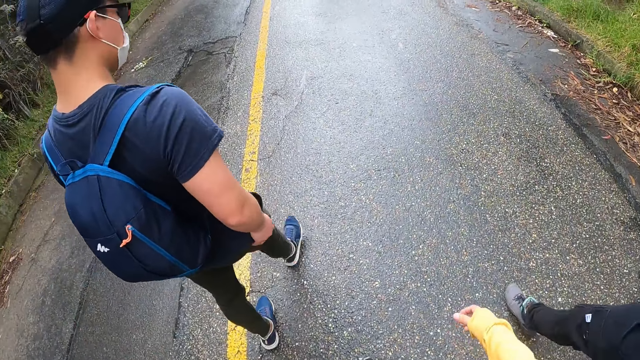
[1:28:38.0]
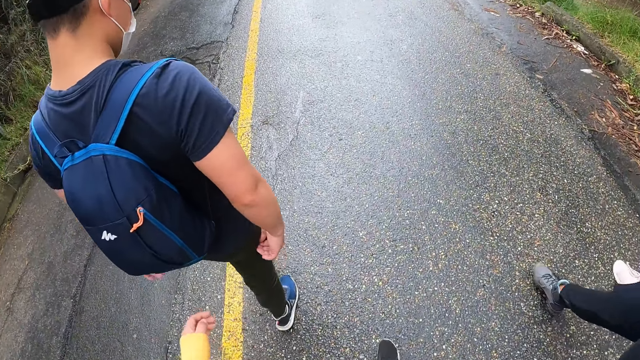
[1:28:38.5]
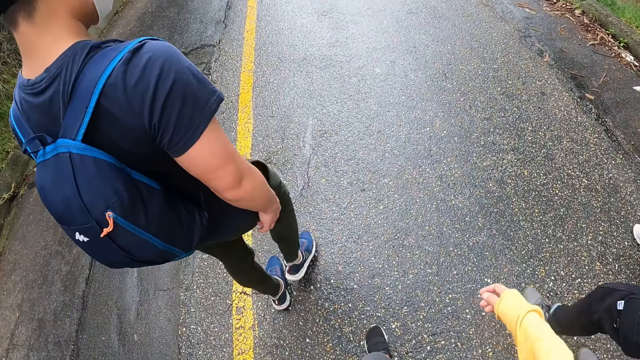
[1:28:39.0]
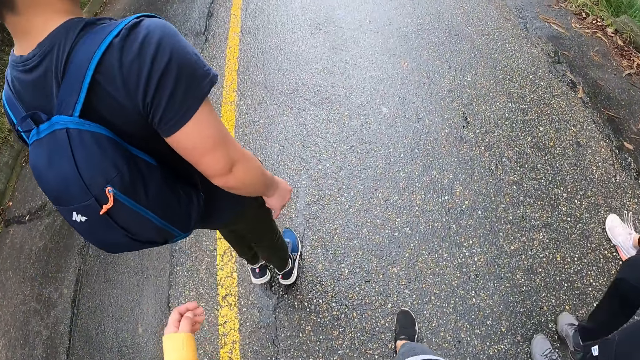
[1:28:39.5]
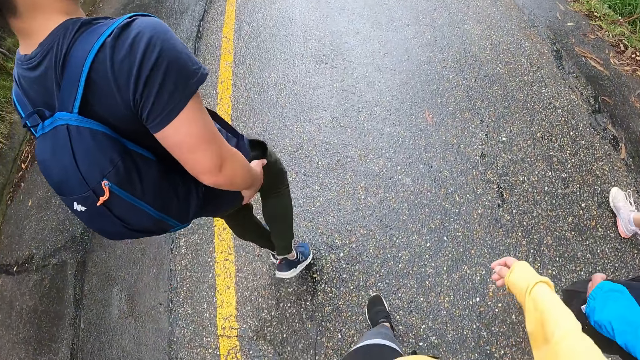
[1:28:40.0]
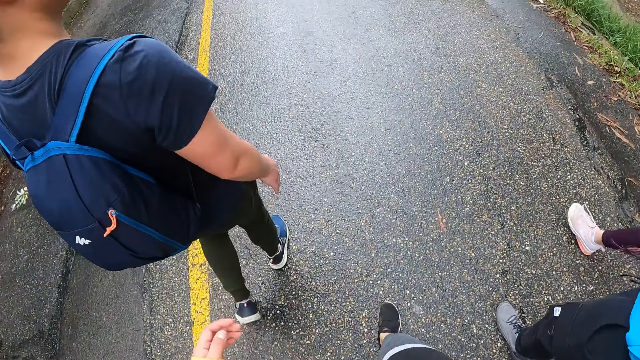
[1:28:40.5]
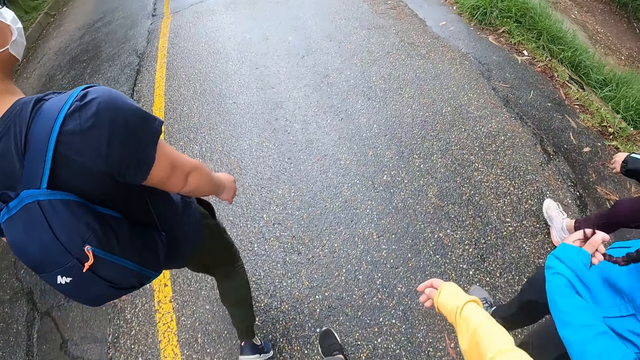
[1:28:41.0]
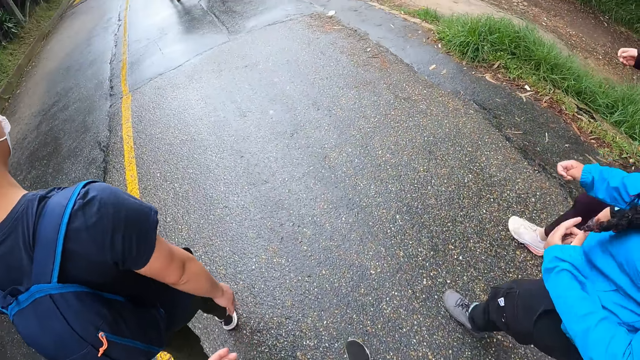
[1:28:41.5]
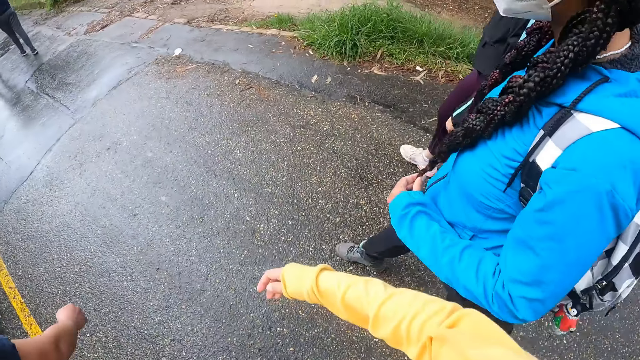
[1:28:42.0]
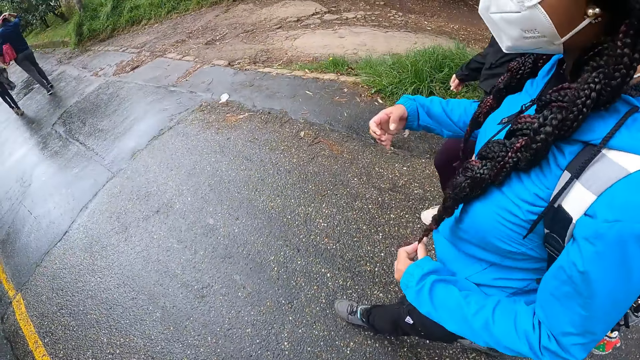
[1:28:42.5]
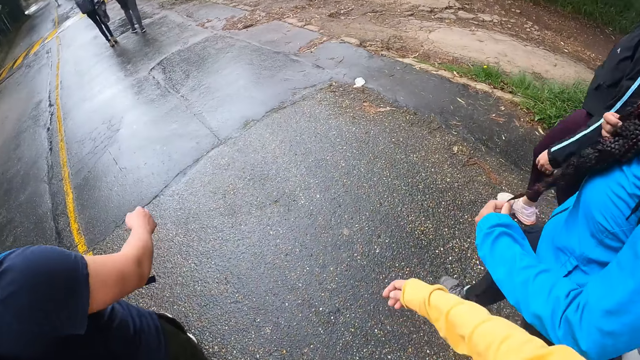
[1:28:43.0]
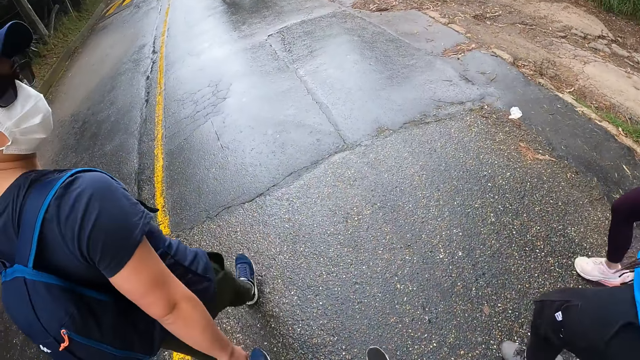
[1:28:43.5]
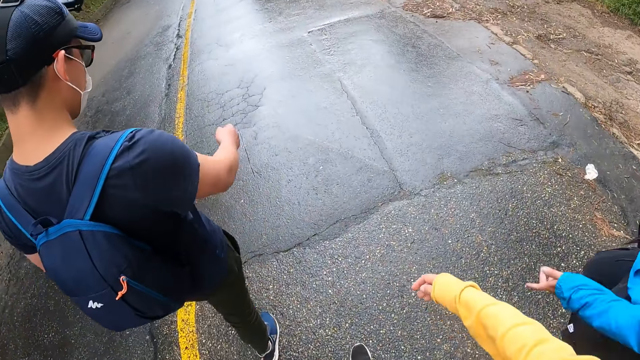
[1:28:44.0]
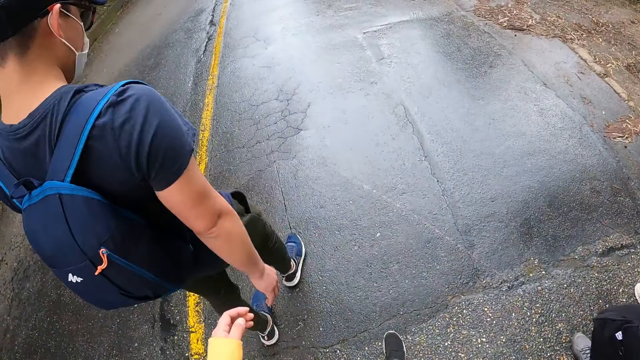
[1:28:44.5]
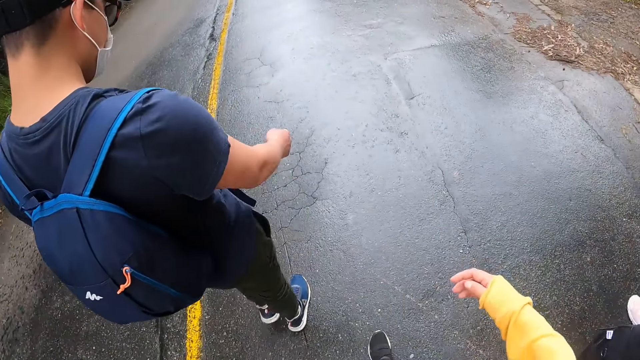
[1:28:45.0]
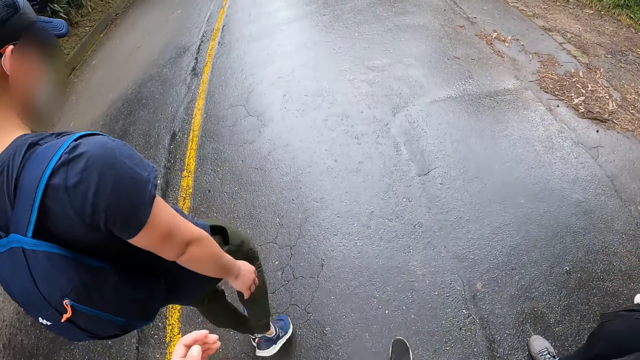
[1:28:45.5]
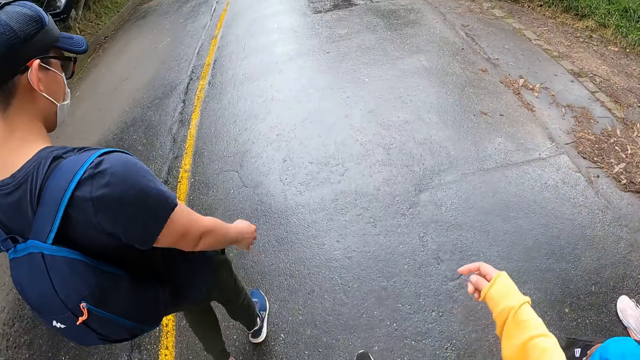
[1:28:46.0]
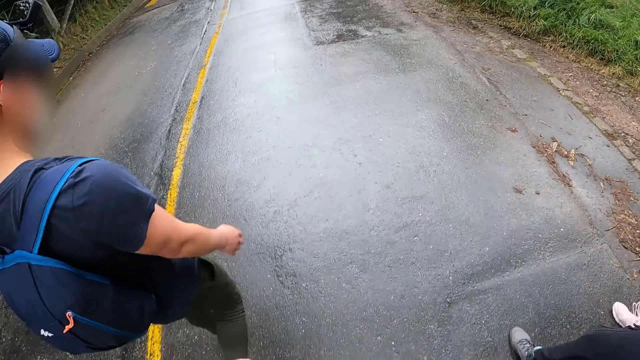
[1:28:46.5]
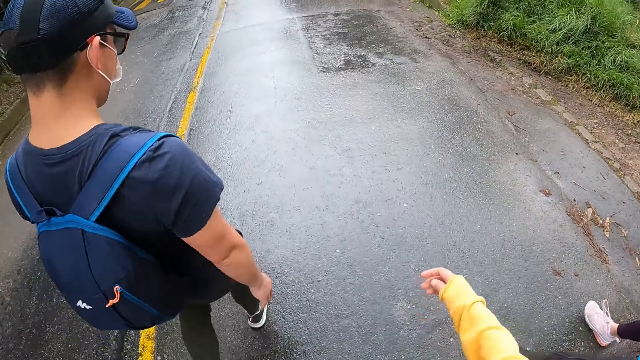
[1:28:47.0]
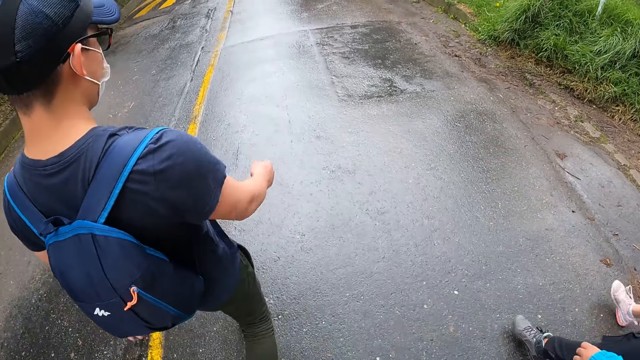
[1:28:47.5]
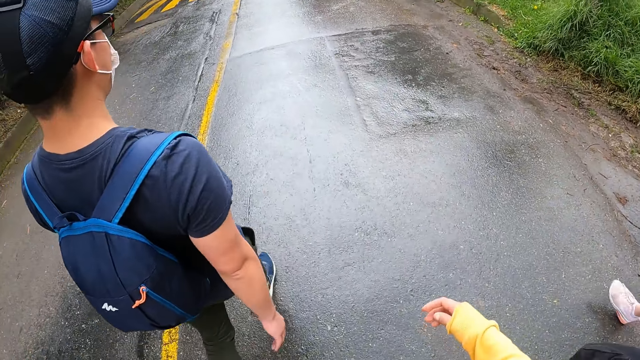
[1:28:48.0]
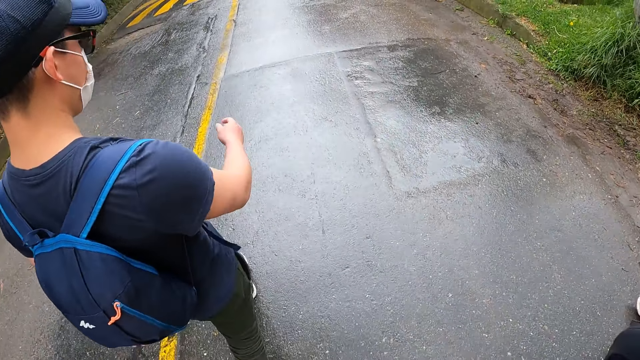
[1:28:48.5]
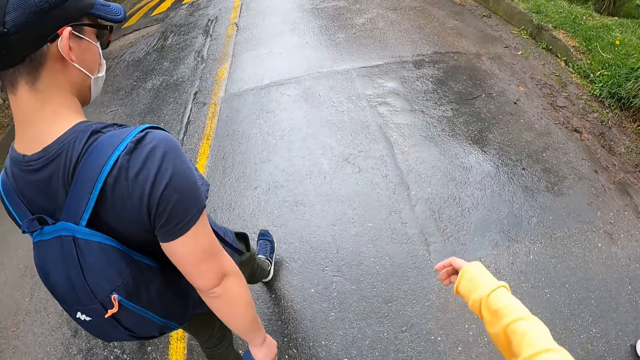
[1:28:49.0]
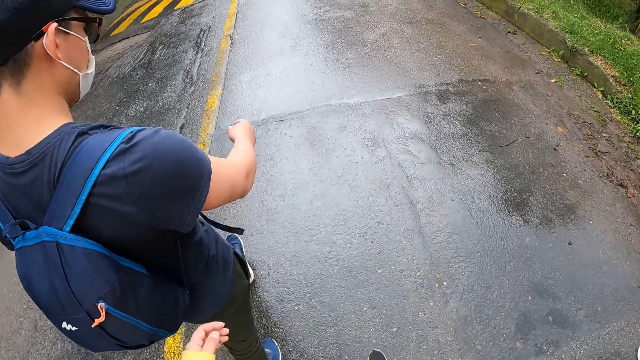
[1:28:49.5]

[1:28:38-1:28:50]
A woman holds her hair with her left hand. The woman holds her hair with her right hand.

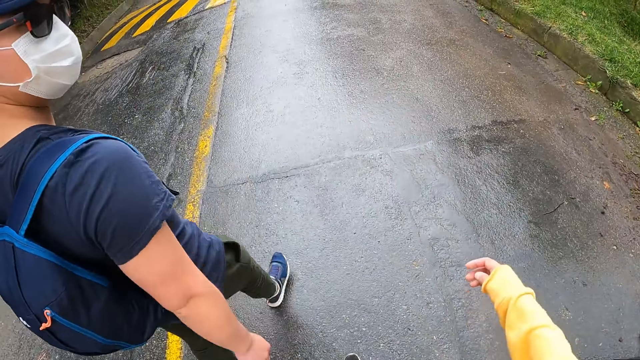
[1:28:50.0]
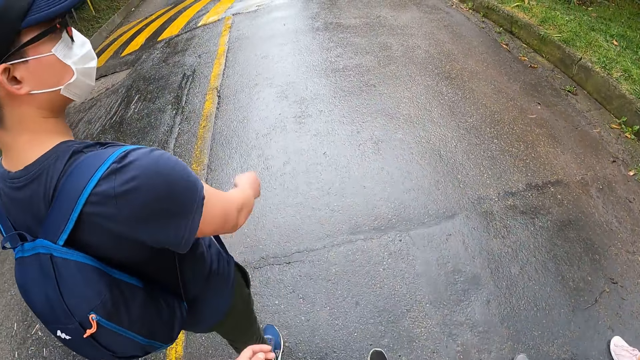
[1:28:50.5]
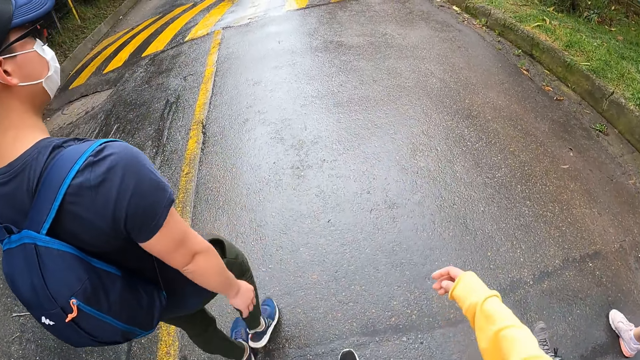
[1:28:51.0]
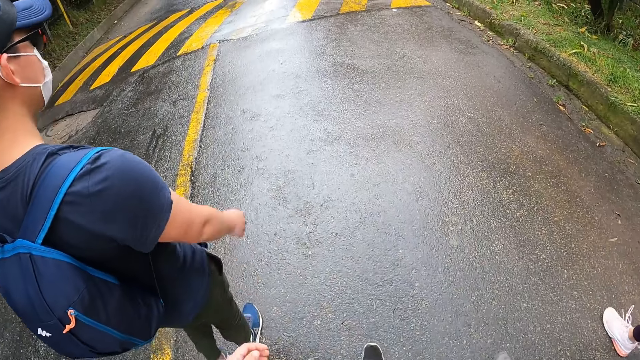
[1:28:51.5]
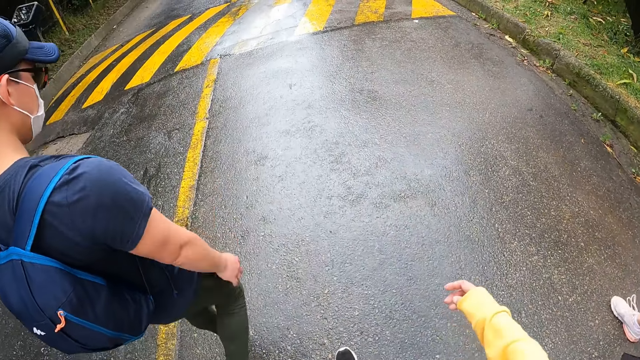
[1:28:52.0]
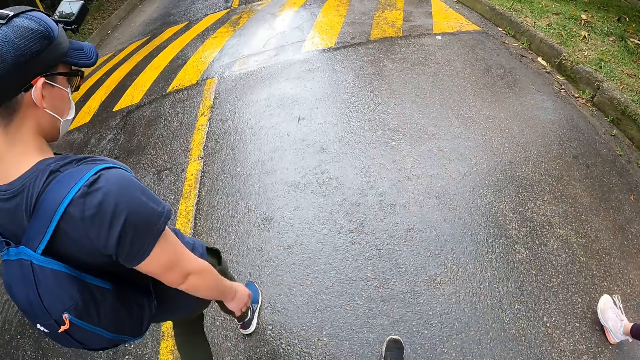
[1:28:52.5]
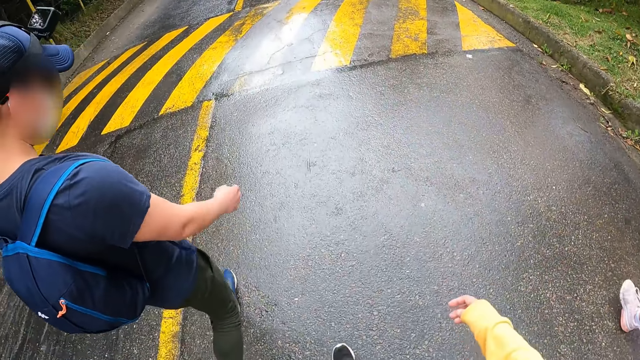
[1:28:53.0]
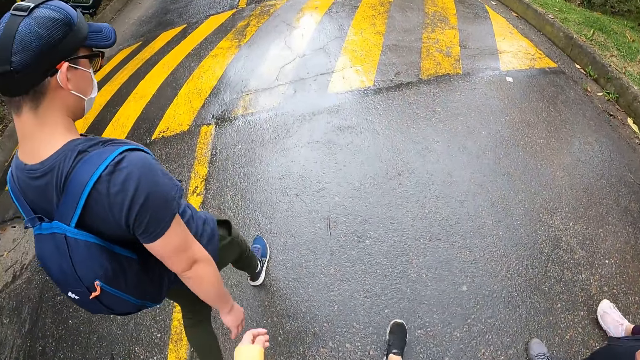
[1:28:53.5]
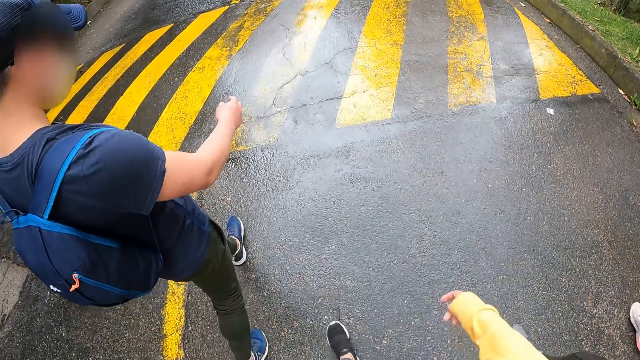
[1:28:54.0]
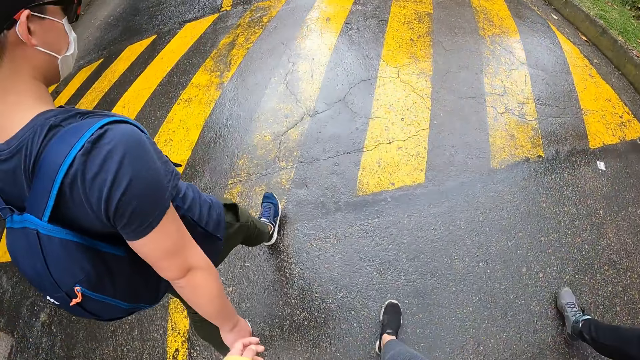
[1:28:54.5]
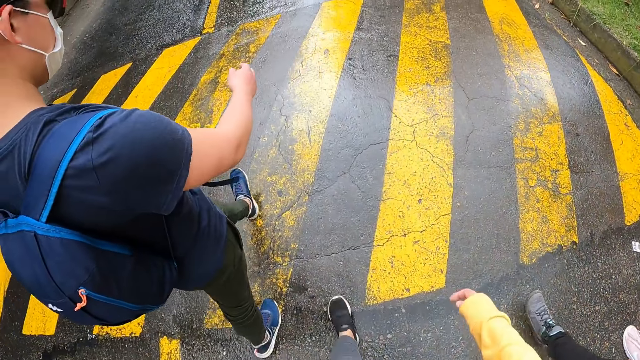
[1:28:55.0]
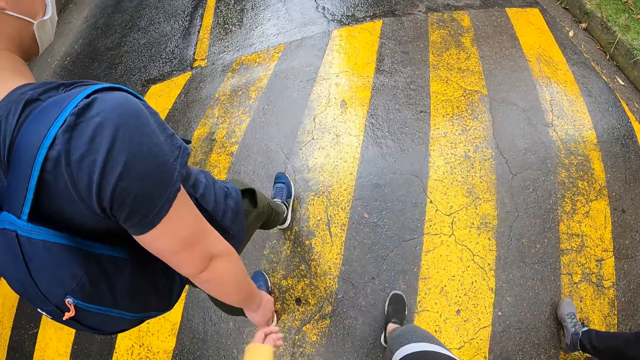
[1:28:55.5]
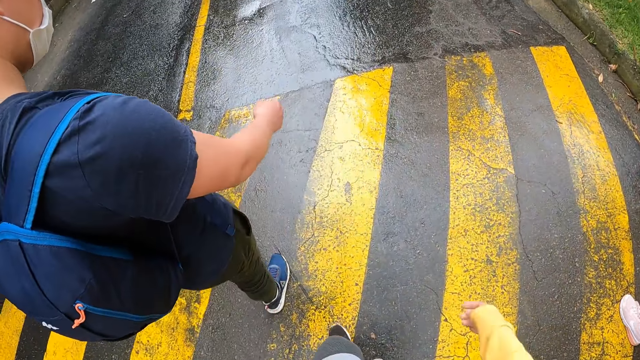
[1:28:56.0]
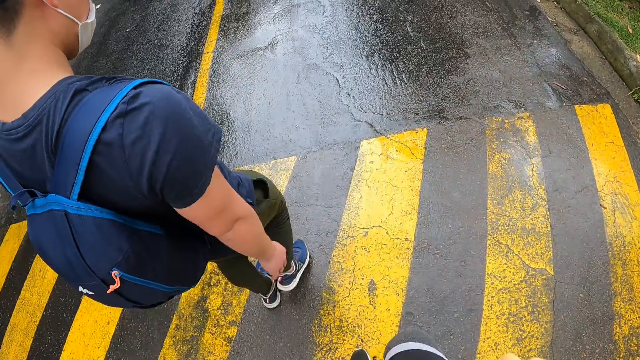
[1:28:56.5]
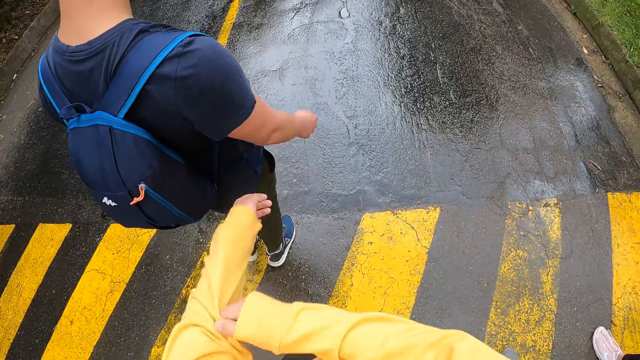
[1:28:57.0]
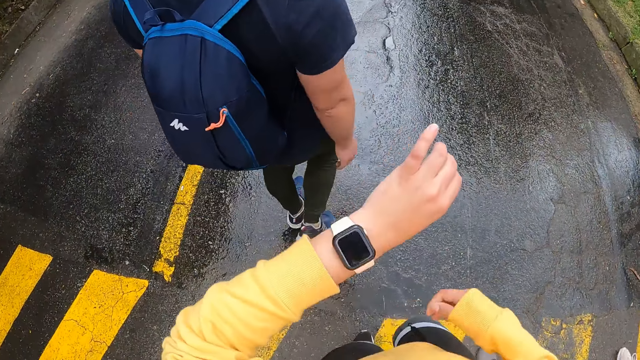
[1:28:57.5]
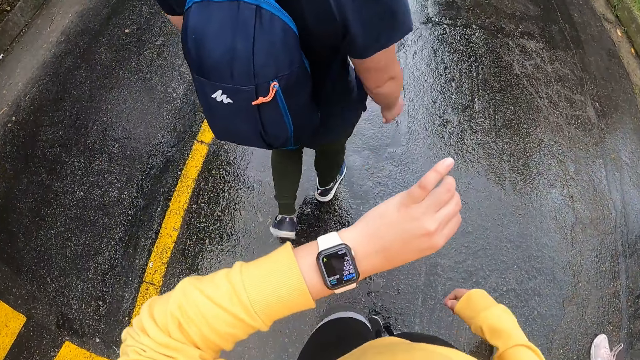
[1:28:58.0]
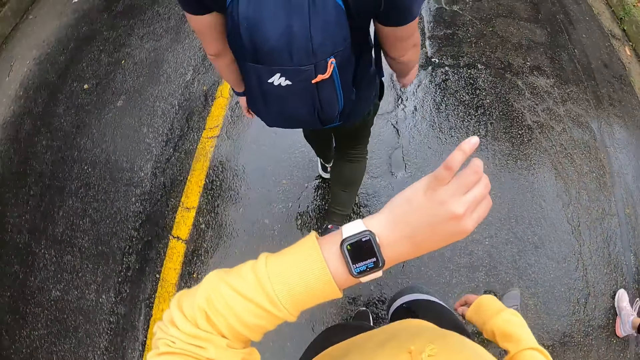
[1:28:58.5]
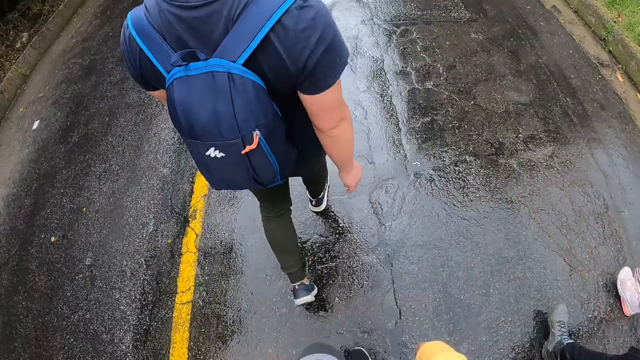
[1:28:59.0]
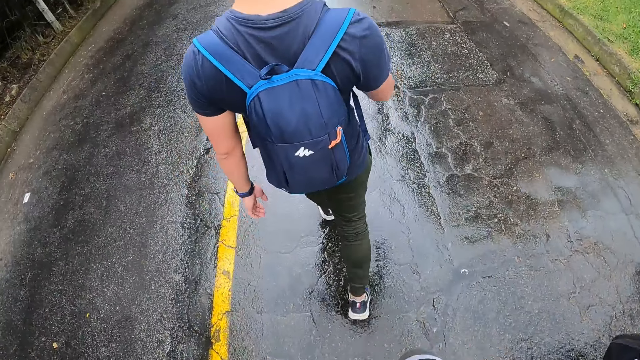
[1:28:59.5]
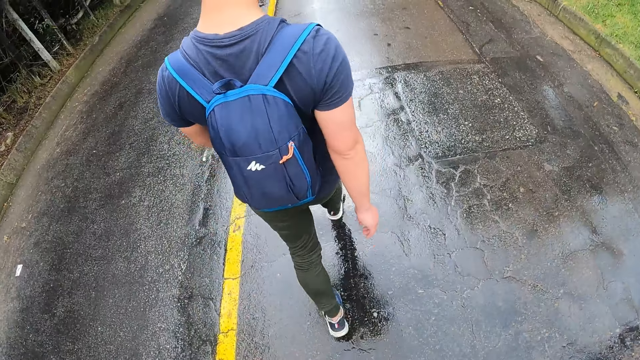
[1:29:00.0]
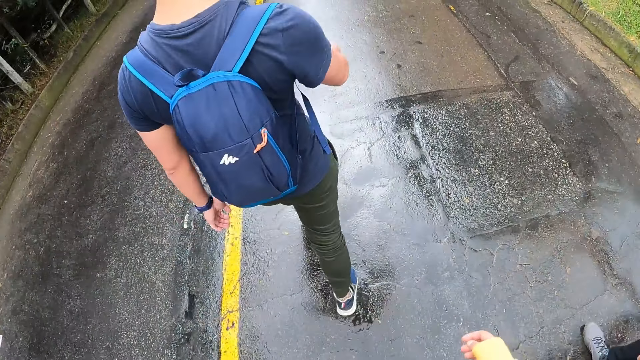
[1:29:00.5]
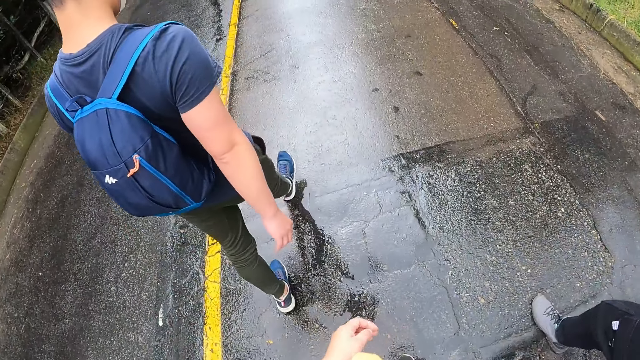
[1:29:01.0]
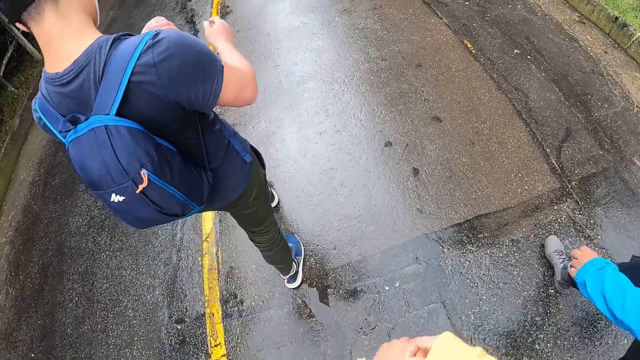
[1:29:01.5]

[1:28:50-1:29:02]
The camera wearer adjusts her sweater sleeve with her right hand. She pulls her sweater. She looks at a wristwatch in her left wrist. She walks on the road.
